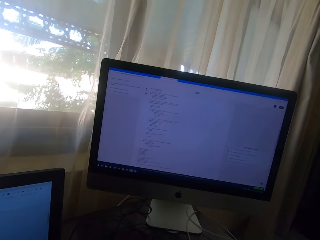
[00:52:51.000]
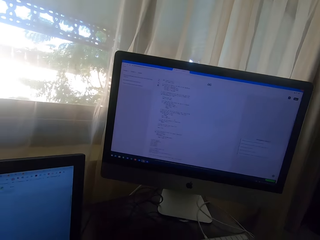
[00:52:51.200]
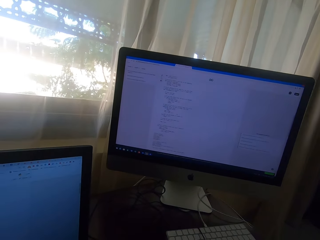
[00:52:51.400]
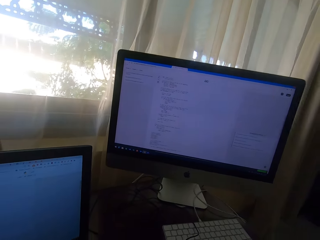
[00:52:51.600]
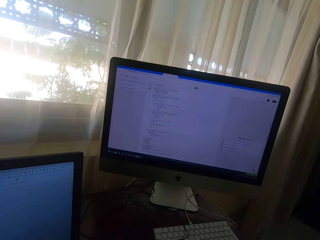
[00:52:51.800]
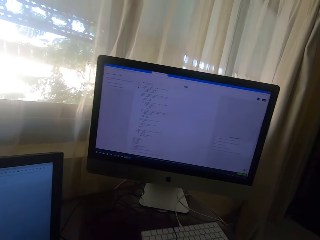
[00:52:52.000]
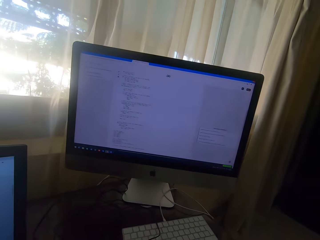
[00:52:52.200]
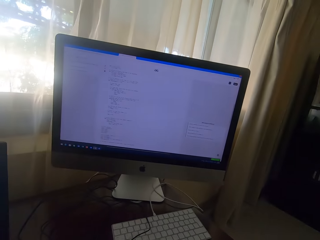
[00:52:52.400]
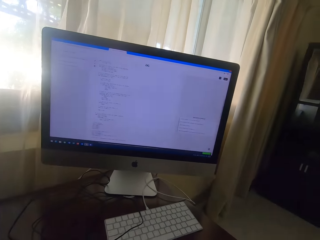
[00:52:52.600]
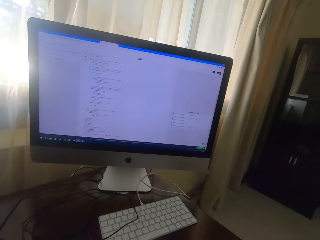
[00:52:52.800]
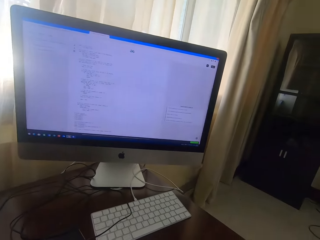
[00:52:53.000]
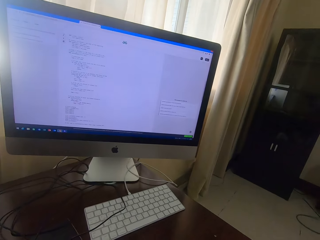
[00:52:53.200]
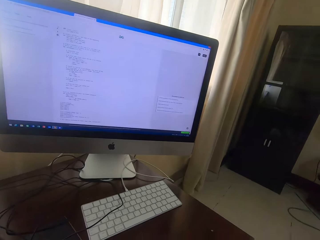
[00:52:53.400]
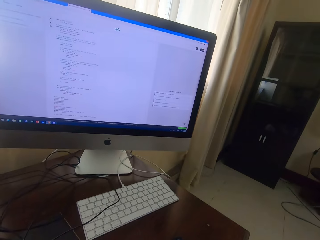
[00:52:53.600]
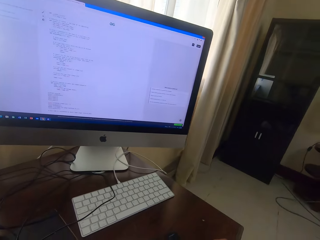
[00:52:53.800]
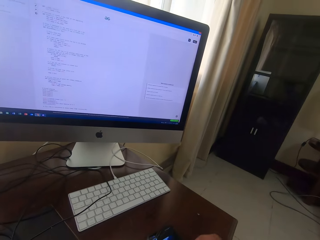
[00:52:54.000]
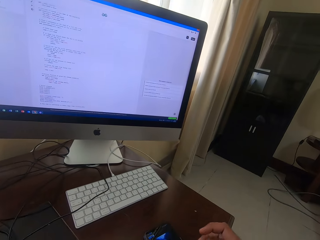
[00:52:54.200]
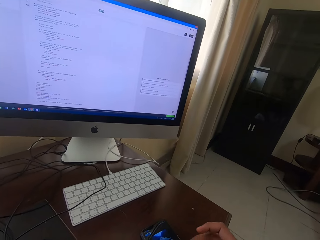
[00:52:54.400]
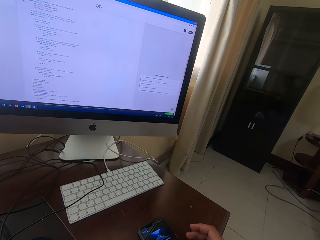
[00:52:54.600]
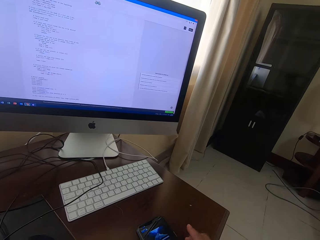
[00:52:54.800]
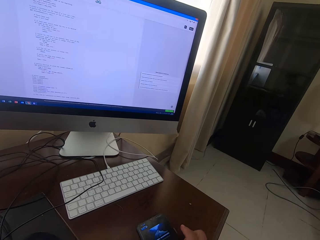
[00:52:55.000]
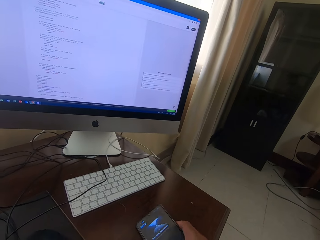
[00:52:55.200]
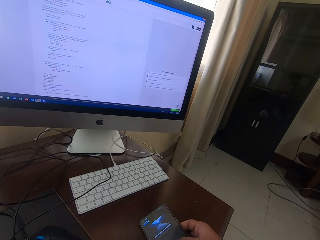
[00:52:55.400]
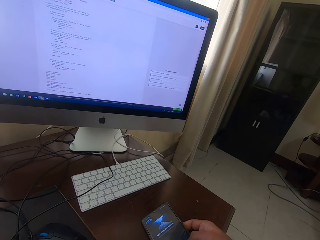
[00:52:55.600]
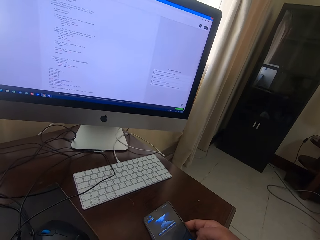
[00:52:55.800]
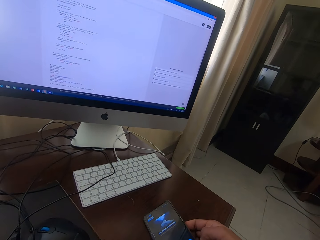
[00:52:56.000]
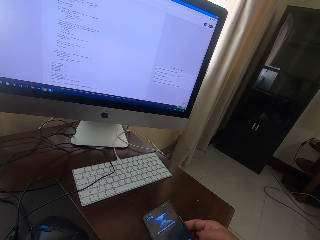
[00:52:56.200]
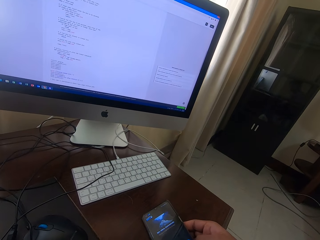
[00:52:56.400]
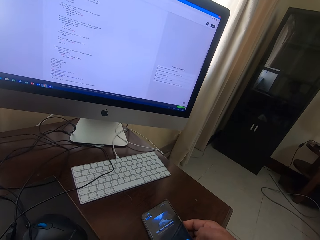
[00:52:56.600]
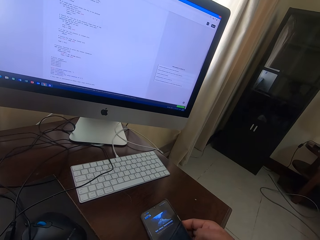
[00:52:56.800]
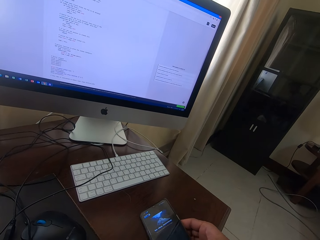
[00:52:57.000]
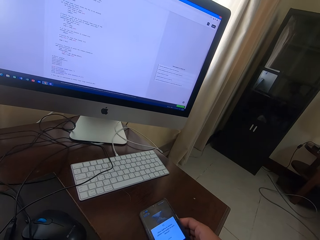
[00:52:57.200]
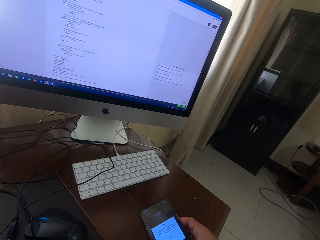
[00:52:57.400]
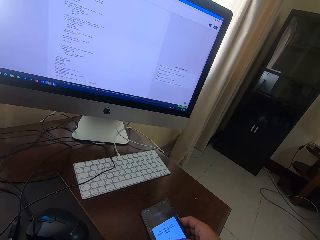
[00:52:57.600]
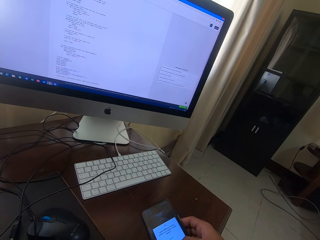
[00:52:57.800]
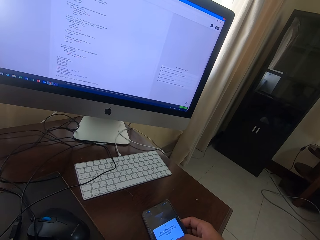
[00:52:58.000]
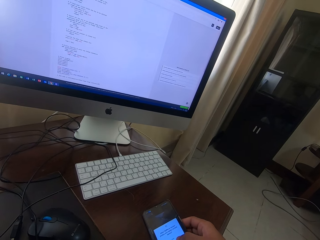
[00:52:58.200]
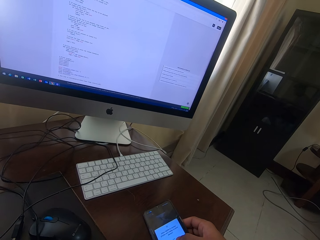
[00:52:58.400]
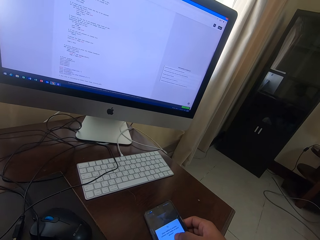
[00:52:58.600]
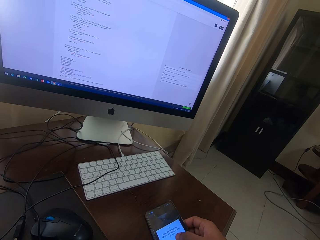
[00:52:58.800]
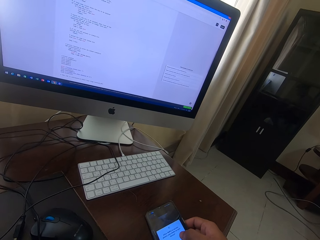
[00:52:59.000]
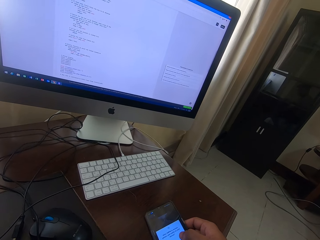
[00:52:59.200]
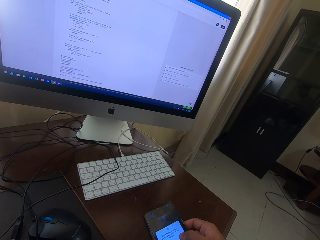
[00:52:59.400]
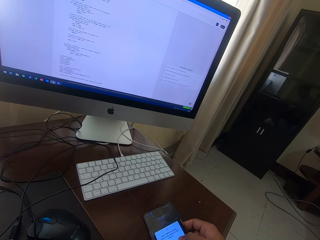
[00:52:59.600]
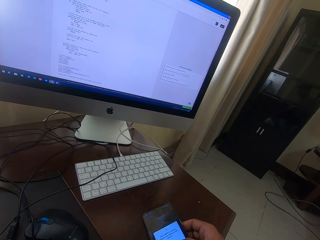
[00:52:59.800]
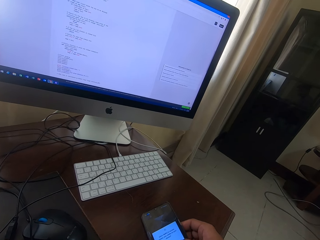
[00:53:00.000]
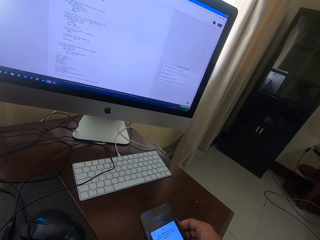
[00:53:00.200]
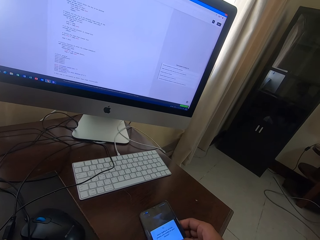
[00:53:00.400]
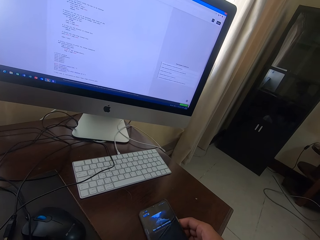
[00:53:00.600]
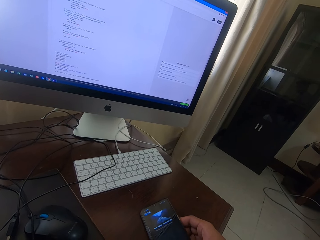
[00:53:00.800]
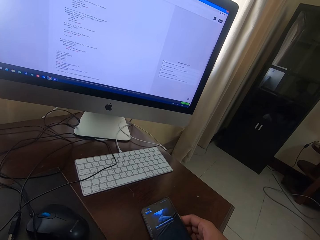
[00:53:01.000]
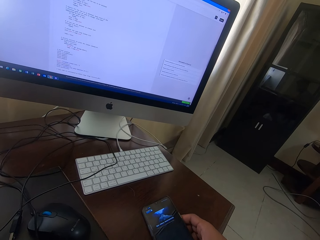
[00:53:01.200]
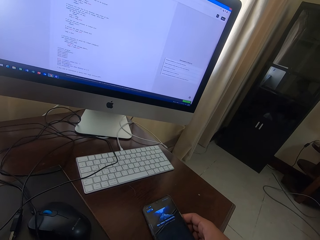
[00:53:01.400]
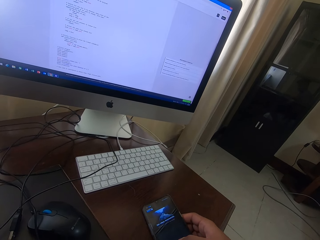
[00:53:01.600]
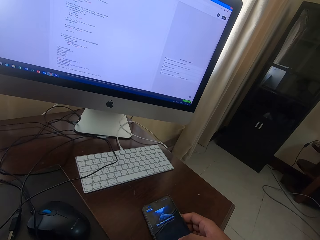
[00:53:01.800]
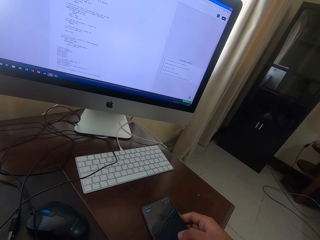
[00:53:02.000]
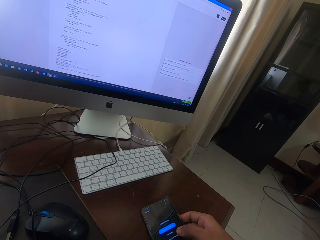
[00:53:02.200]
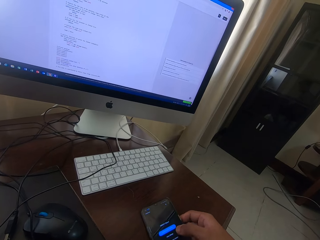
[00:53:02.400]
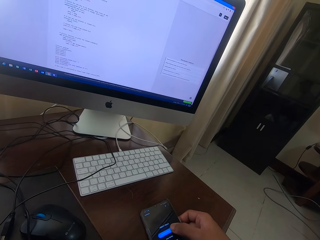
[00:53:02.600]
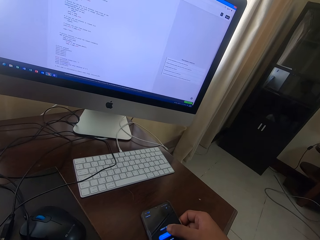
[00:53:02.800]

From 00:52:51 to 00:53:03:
The camera wearer picks up the phone from the desk. They scroll on the phone.

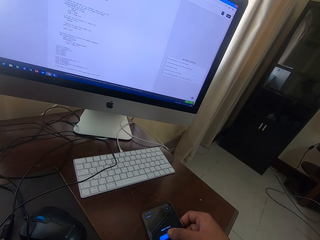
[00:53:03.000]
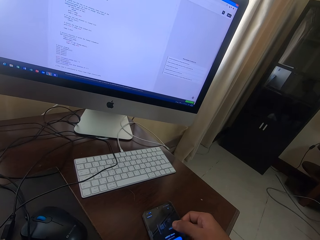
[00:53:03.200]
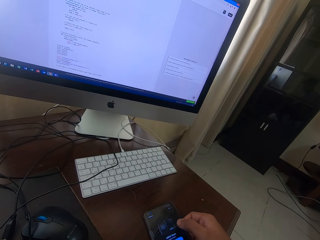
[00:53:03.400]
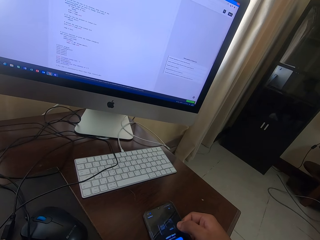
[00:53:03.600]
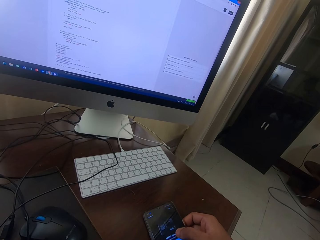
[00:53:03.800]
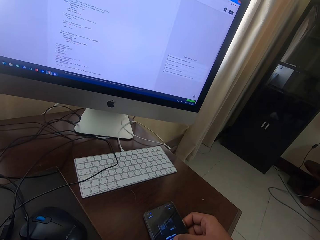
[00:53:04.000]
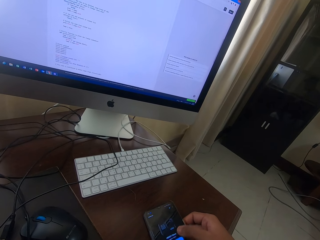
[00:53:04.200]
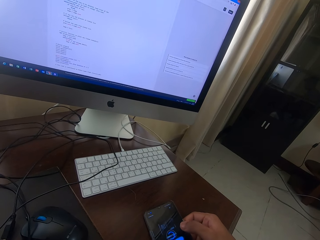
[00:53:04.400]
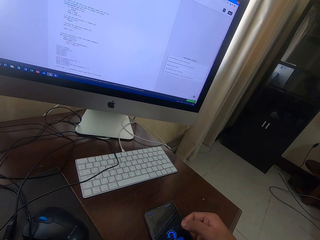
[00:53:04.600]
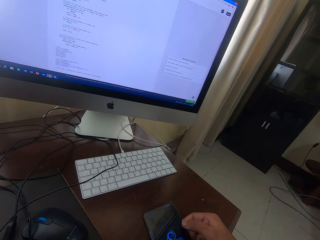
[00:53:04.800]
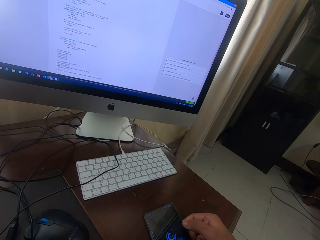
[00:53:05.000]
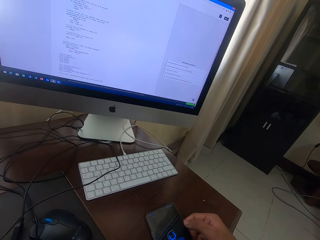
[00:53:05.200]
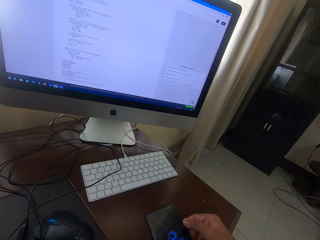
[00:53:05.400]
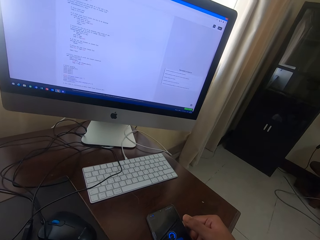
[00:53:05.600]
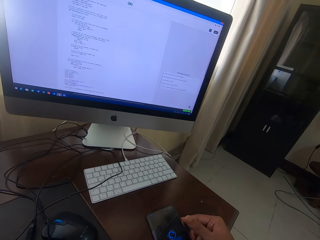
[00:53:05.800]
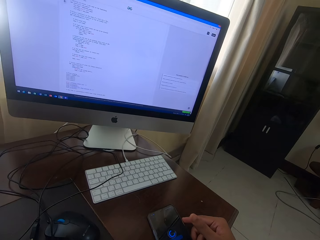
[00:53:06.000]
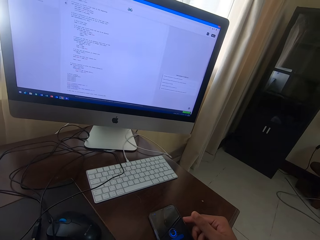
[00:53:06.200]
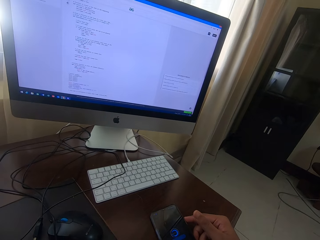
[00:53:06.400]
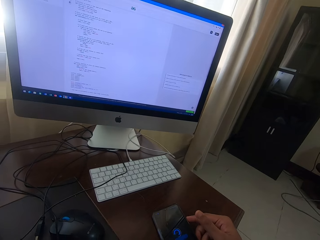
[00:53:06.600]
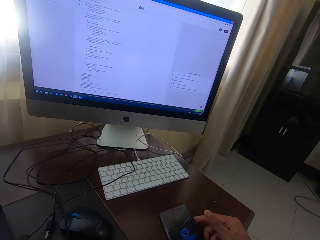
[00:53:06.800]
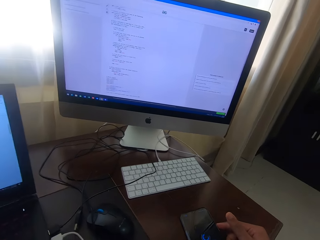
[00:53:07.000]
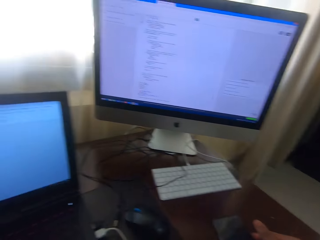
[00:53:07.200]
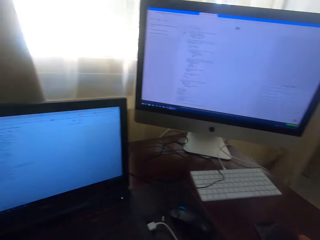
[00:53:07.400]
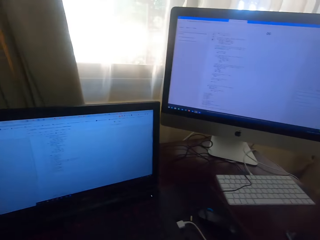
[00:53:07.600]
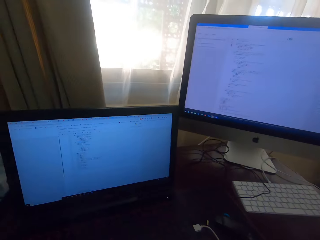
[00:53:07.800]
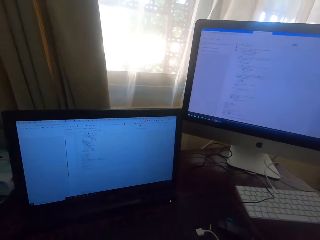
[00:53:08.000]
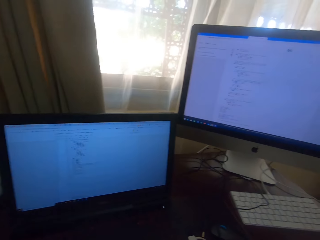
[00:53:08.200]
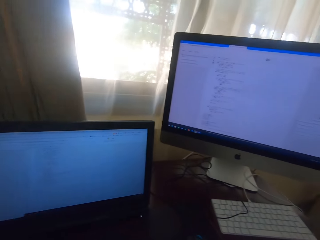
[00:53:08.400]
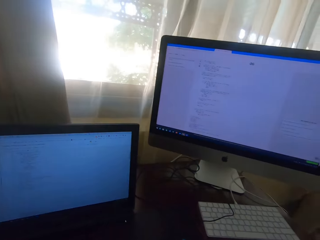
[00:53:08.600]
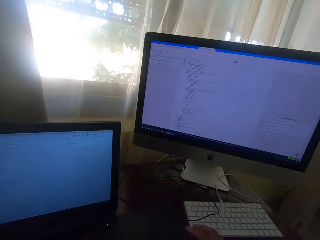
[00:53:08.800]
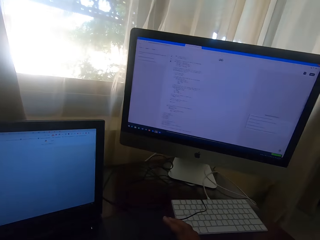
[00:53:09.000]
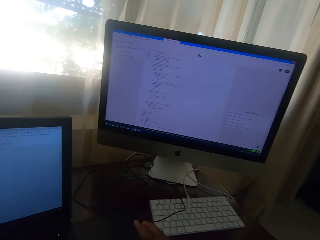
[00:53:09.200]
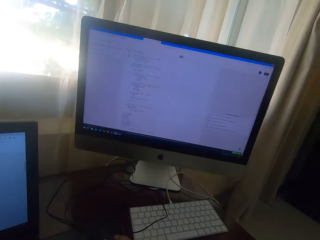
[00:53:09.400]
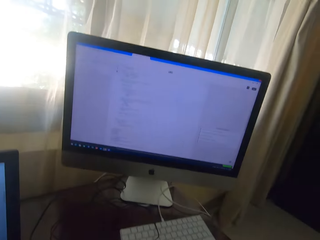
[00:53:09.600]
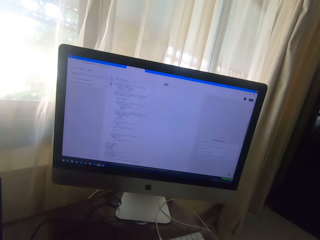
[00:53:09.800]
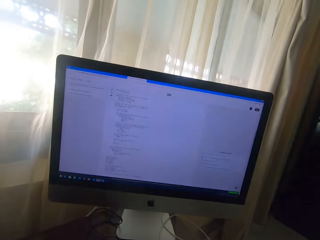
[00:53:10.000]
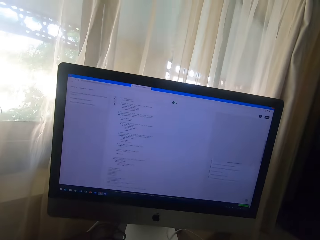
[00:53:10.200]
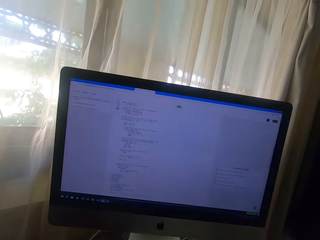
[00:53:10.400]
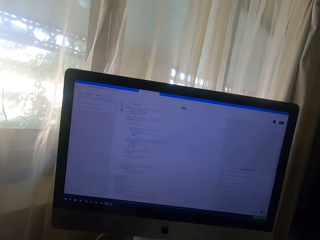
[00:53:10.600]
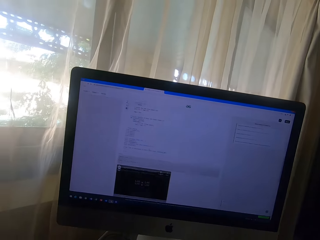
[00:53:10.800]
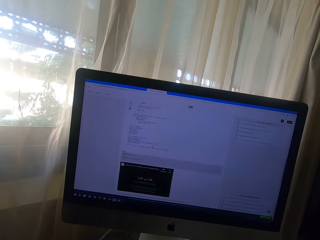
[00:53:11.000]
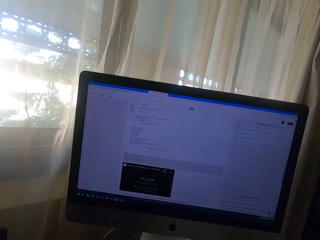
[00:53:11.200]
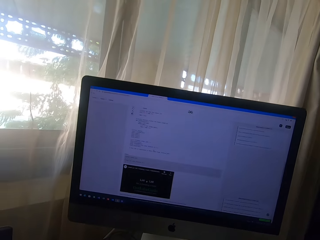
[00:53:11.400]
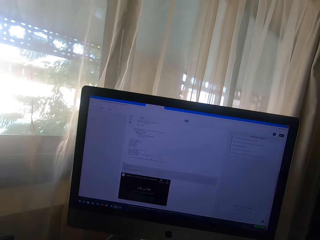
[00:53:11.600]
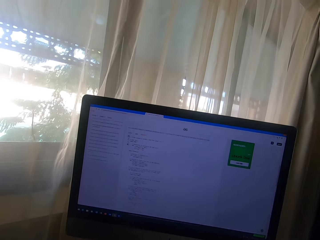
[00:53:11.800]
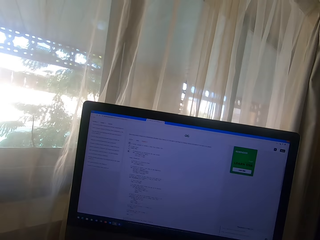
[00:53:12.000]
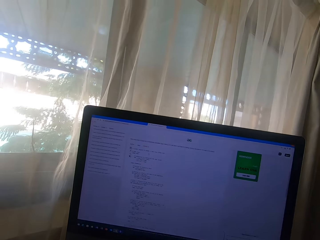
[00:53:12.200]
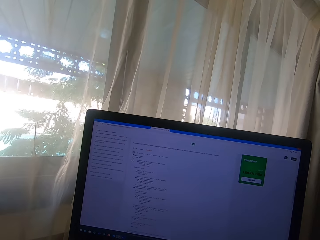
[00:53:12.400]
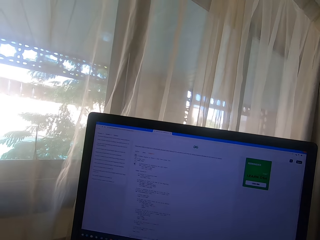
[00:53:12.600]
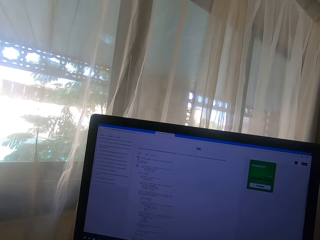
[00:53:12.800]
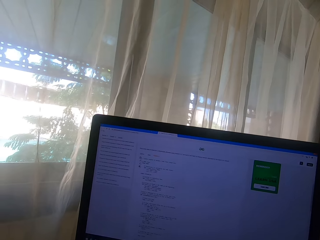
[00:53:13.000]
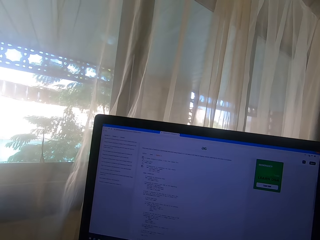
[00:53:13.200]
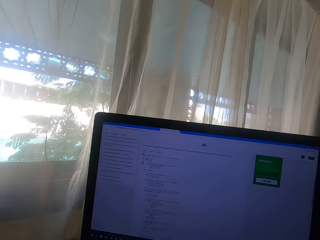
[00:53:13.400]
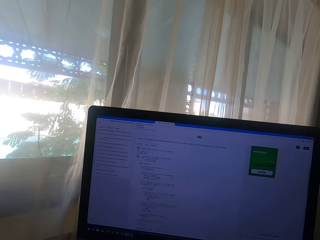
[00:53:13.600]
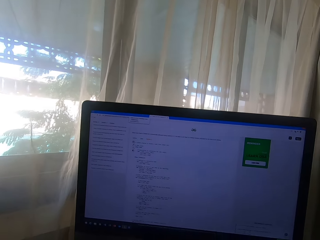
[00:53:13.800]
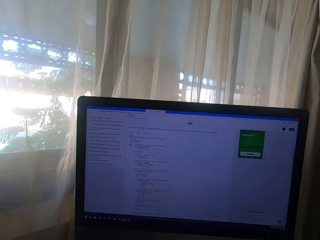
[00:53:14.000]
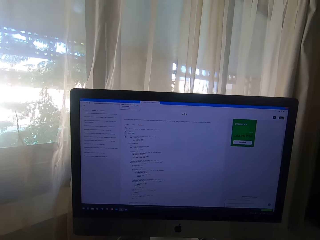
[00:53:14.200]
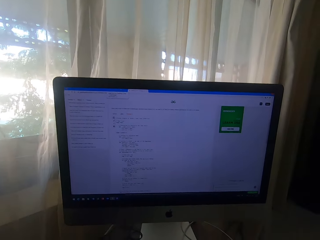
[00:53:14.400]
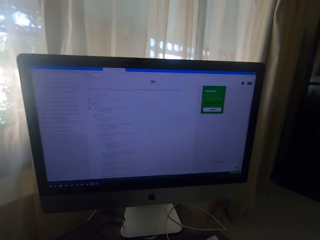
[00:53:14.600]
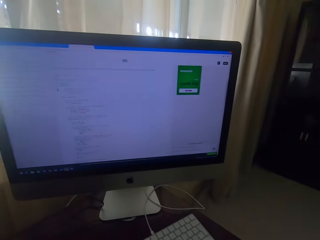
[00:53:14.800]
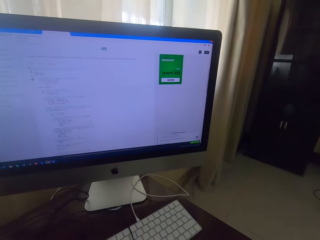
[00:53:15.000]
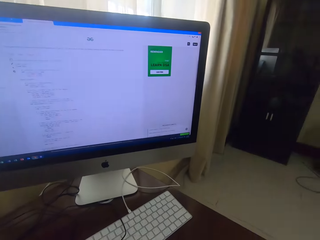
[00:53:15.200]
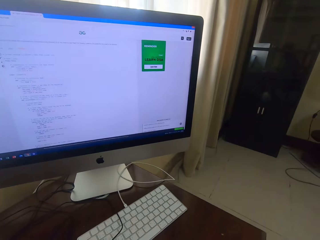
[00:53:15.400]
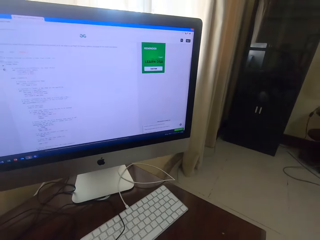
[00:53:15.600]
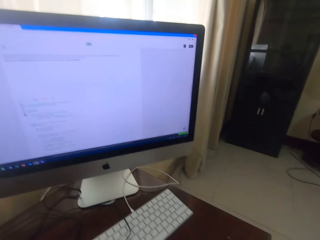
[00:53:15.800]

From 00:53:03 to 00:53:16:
The camera wearer looks at the laptop. They look at the monitor.
